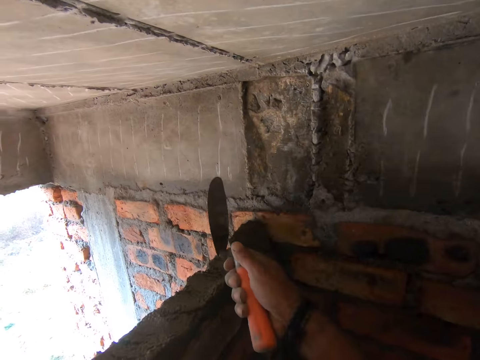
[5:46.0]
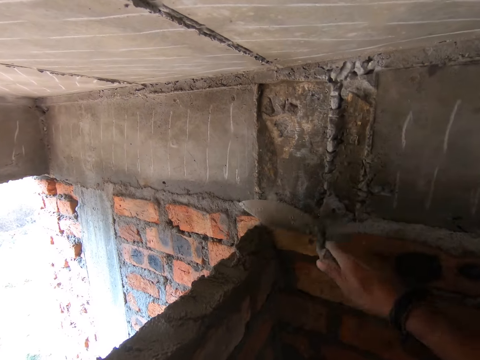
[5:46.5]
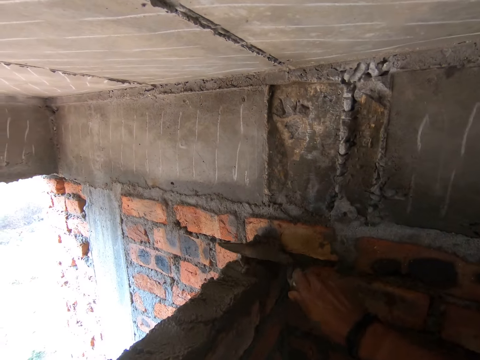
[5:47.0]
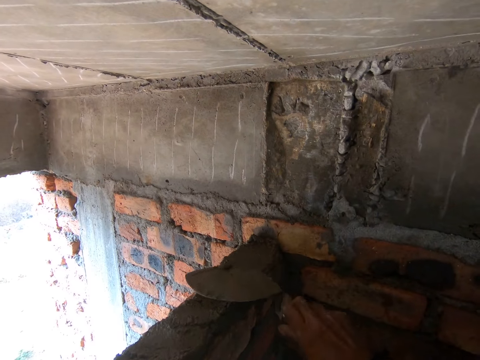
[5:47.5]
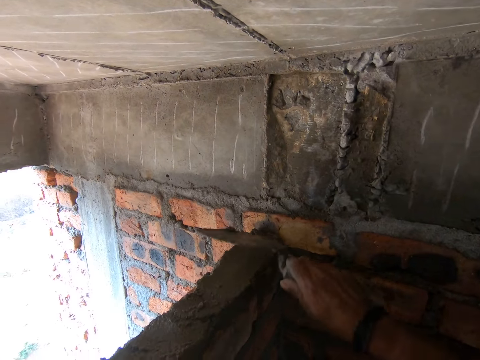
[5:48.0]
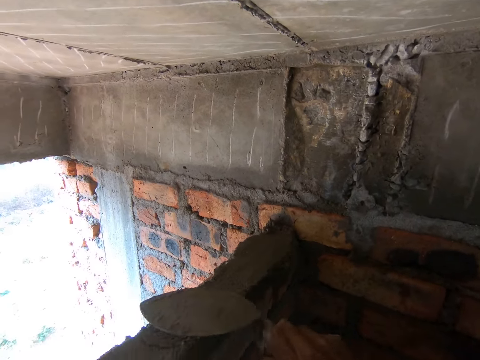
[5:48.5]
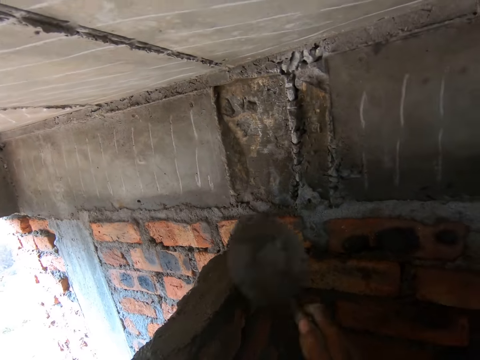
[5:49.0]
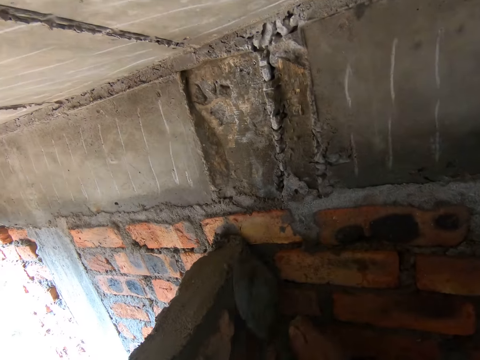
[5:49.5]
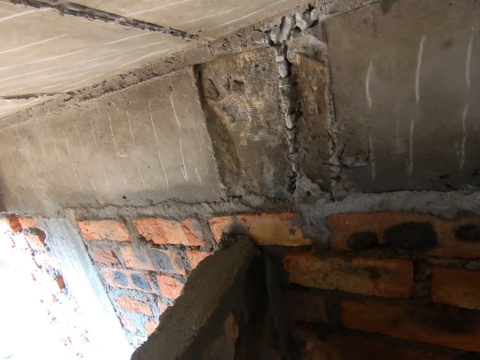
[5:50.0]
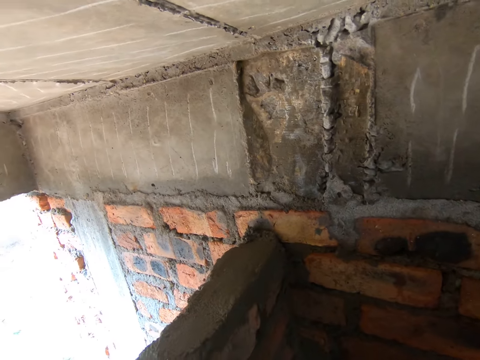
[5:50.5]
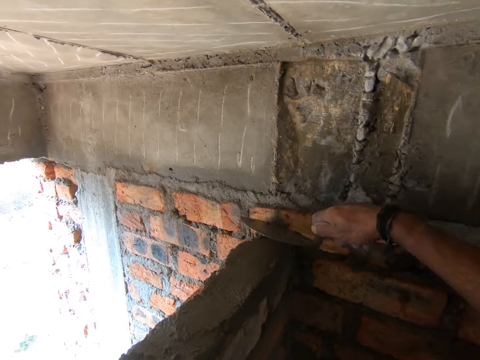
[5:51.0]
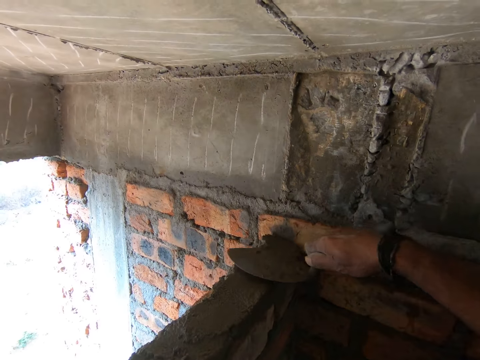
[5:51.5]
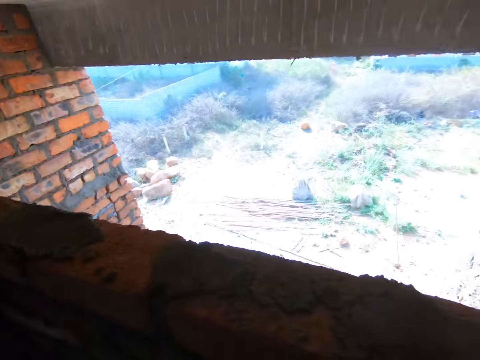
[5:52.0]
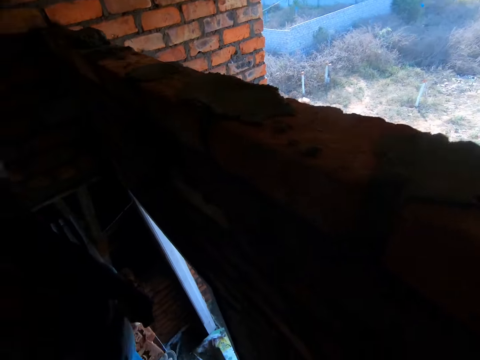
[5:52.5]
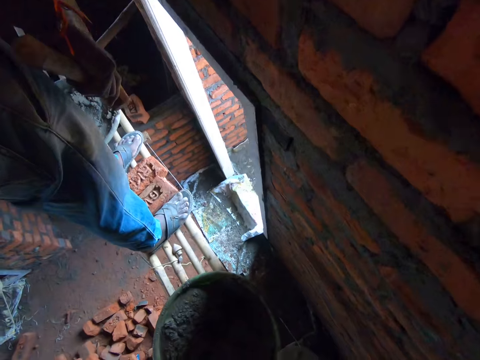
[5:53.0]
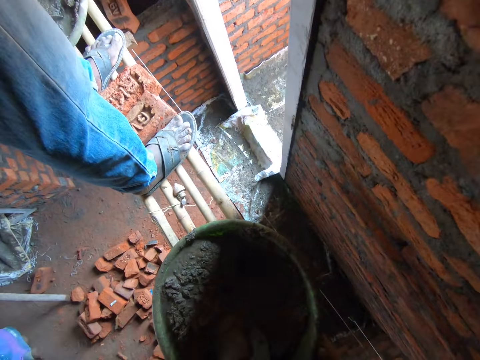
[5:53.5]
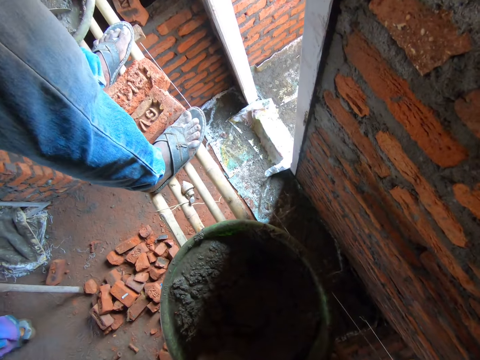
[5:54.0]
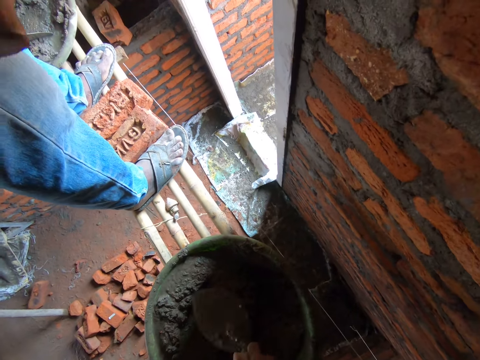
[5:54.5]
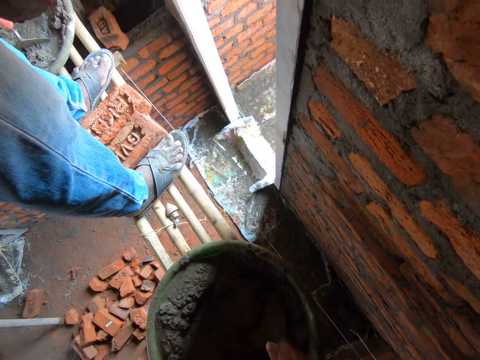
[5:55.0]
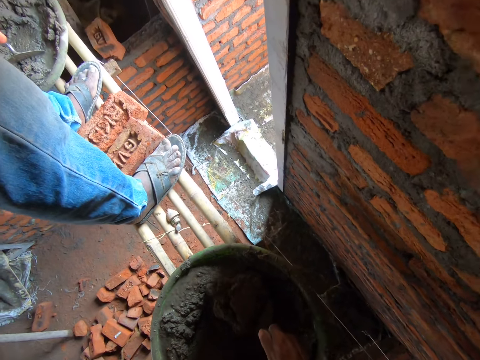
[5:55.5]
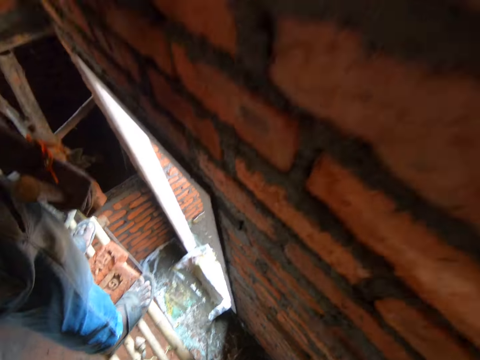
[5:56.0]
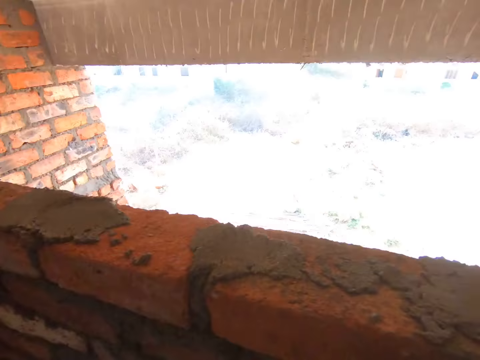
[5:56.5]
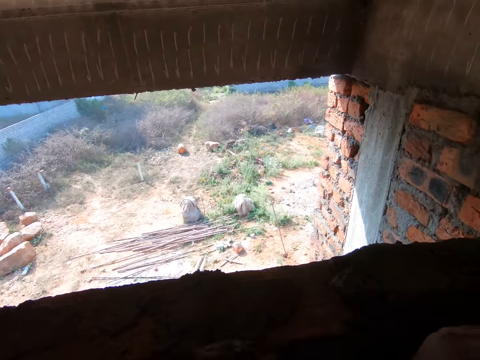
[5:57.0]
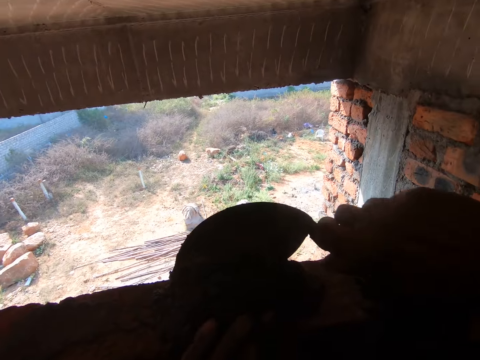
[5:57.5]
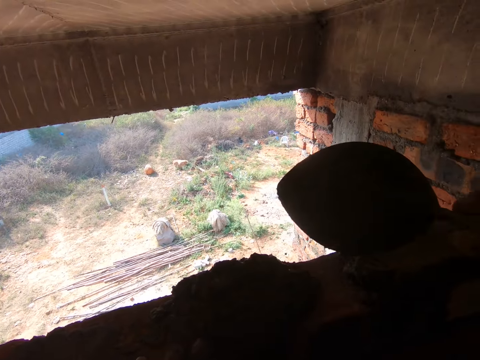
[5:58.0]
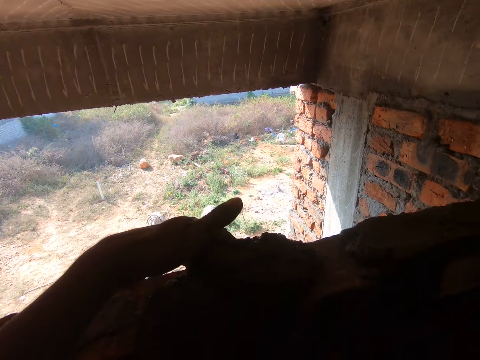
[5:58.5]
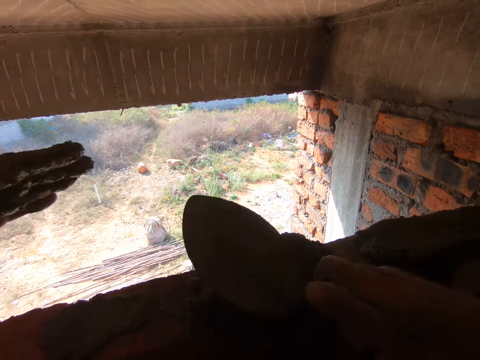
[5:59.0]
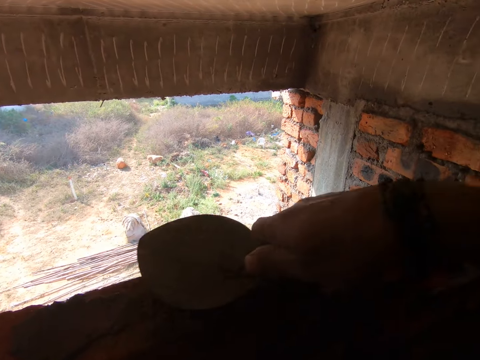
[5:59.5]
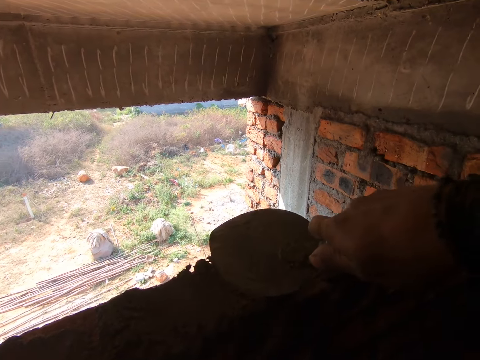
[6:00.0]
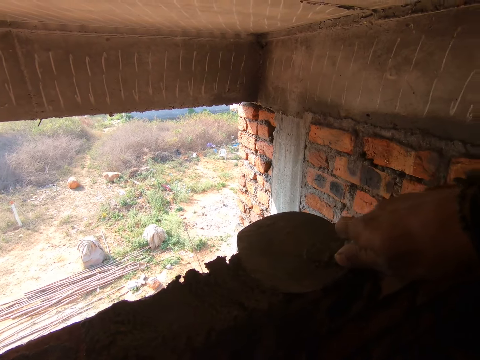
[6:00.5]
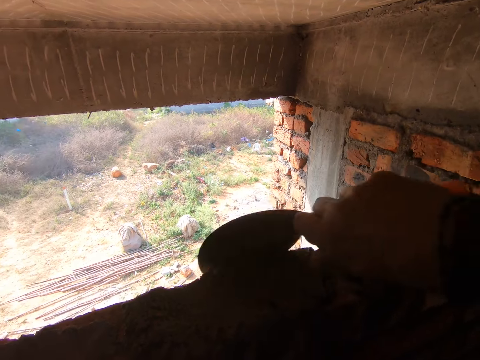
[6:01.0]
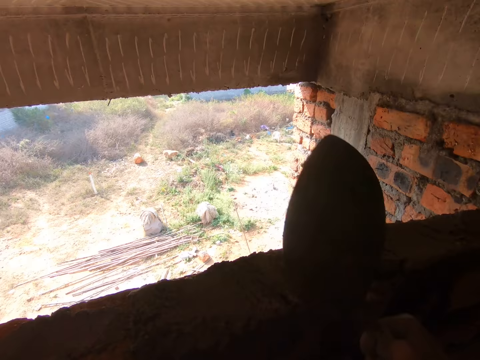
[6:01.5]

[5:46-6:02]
The camera wearer pours mortar on the blocks. They construct the wall with cement. They level the mortar using a trowel. They converse with a man. They scoop the mortar using the trowel. They pour the mortar on the blocks. They construct the wall with the cement. They level the mortar using the trowel.

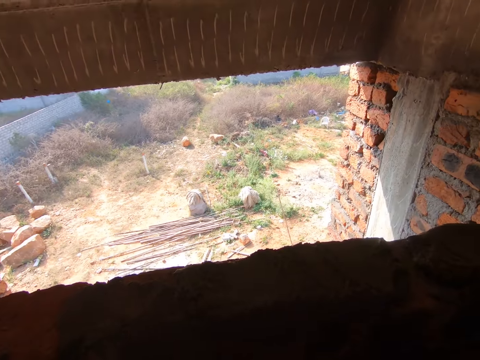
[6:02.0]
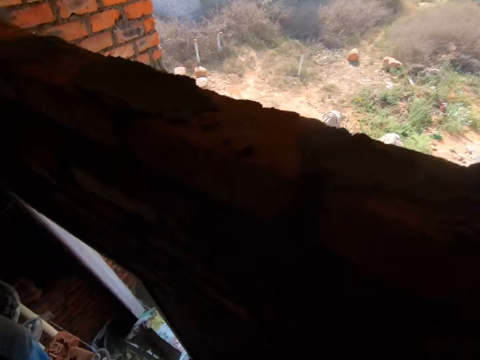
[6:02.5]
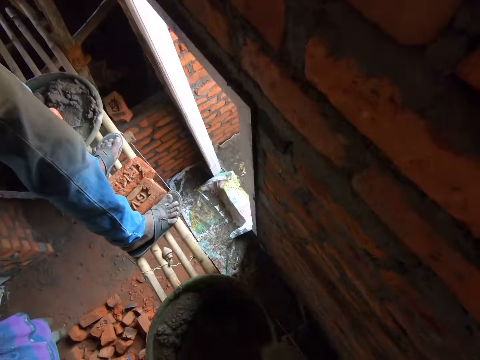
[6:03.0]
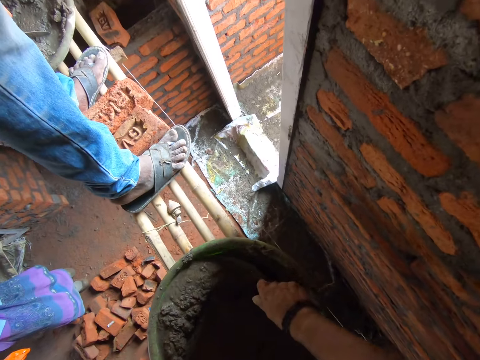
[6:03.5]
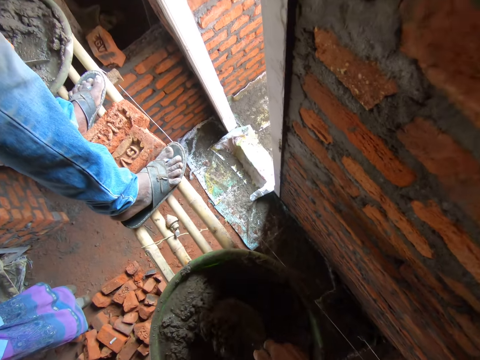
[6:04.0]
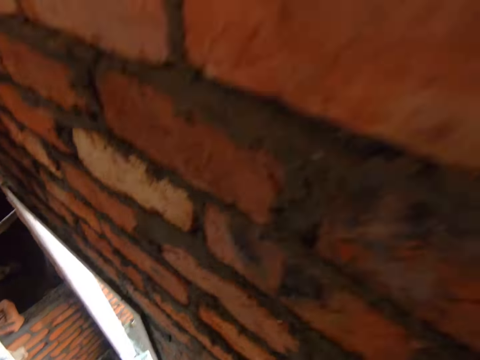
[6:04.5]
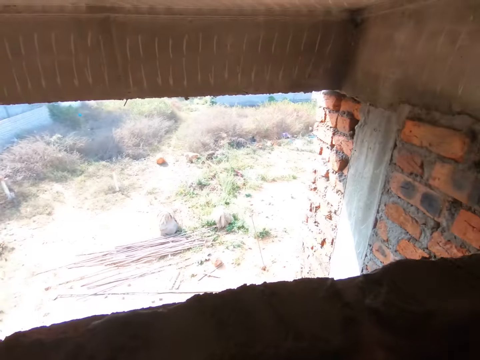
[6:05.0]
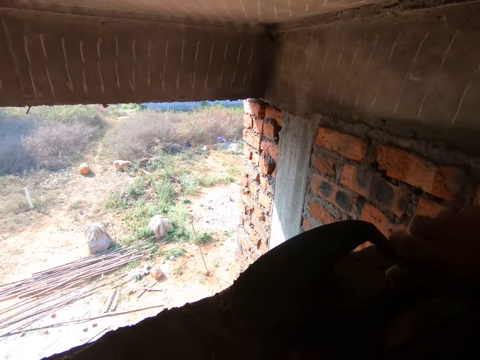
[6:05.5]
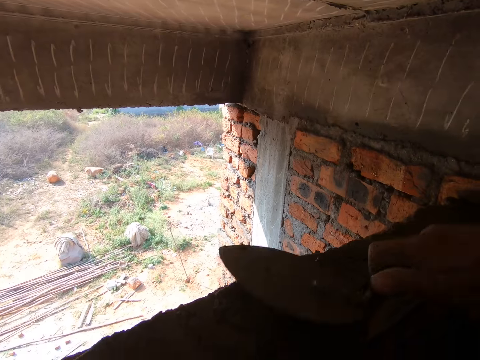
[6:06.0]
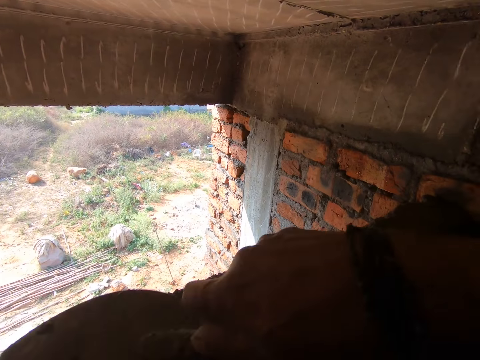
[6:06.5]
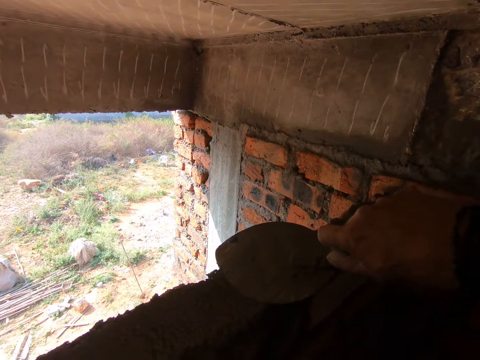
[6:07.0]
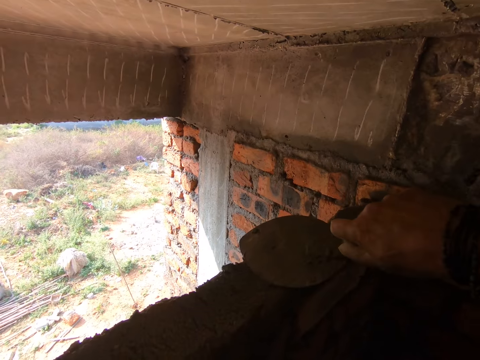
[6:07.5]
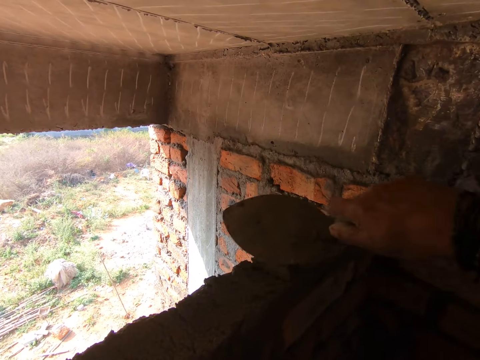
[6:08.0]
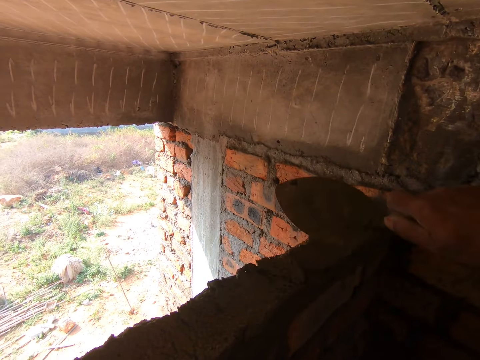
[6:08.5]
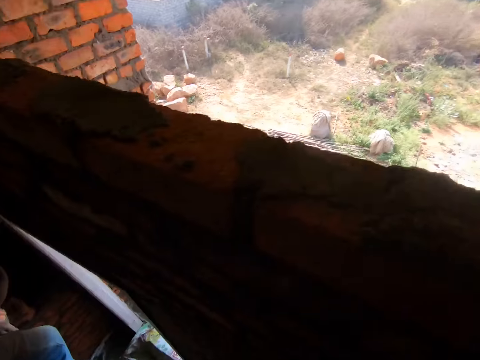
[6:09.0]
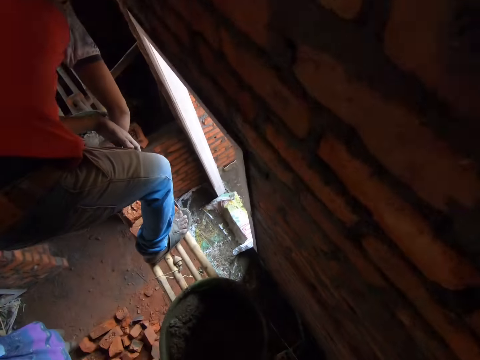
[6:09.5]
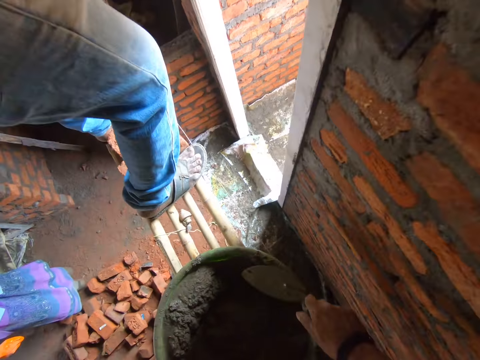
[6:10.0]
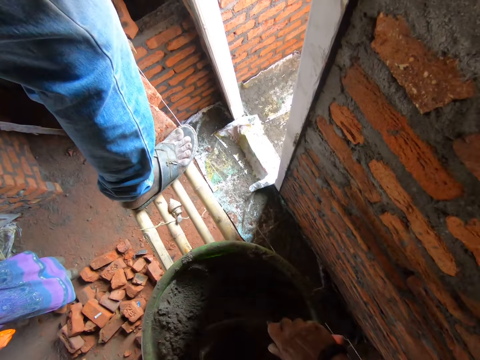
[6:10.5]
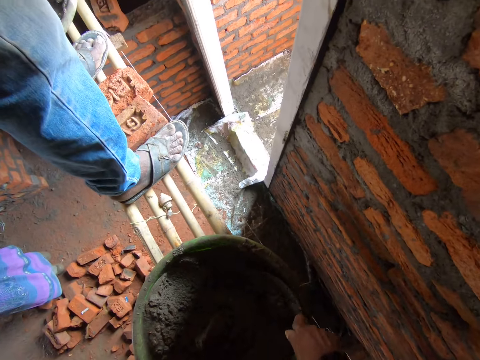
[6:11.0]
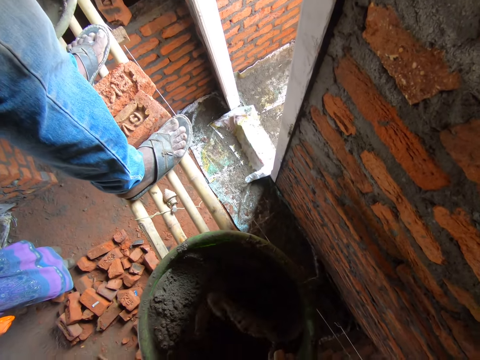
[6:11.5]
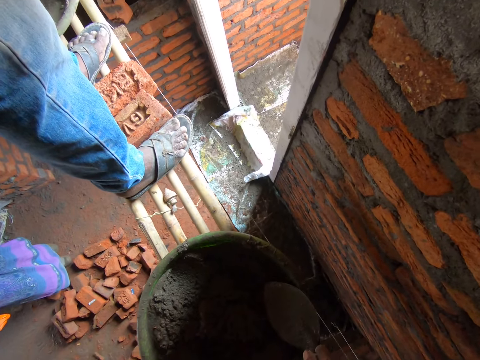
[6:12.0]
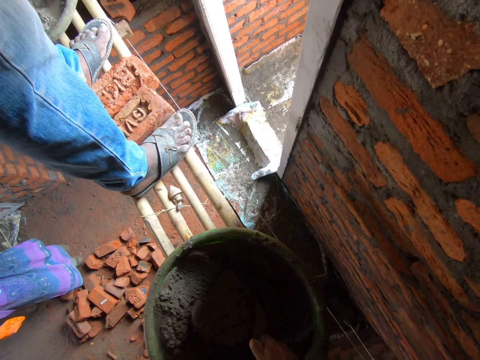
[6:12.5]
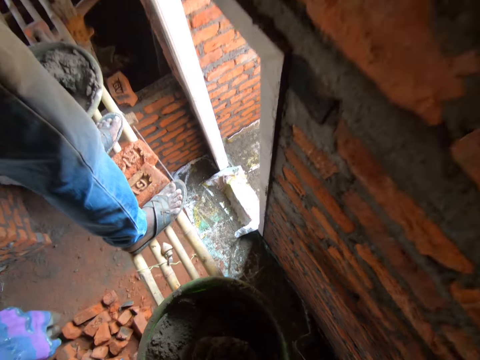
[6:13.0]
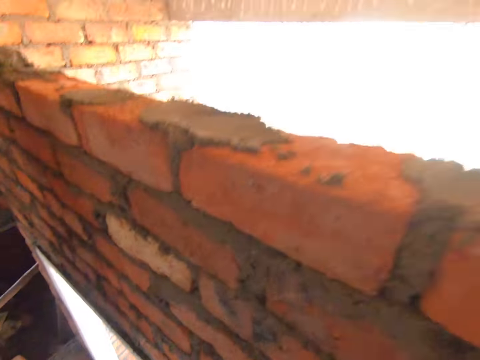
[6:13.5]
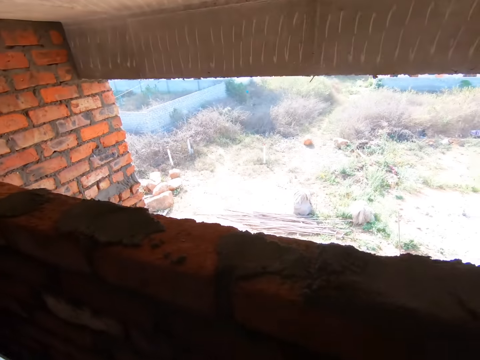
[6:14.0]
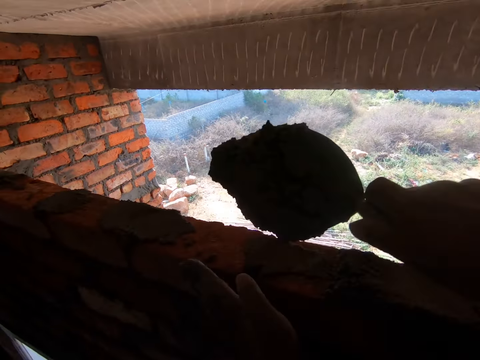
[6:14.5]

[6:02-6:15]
The camera wearer scoops mortar or cement using a trowel. They pour the mortar on the blocks. They construct the wall with the cement. They level the mortar using the trowel. They scoop the mortar using the trowel.
